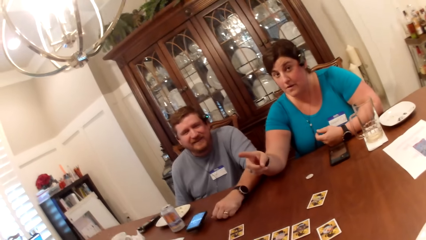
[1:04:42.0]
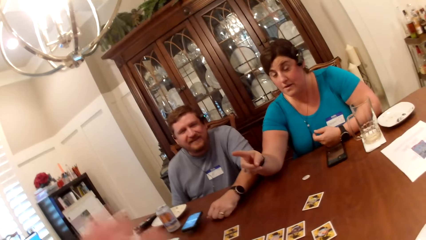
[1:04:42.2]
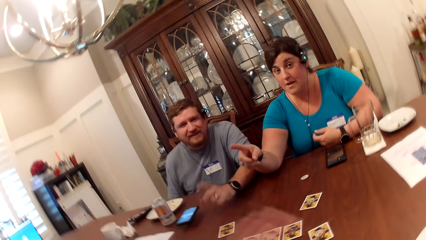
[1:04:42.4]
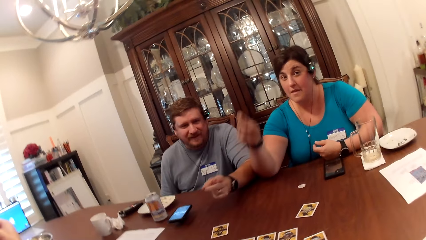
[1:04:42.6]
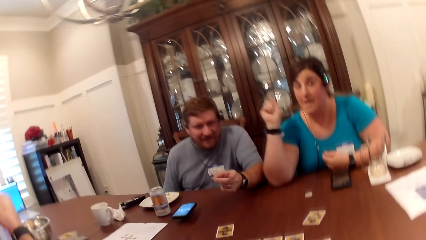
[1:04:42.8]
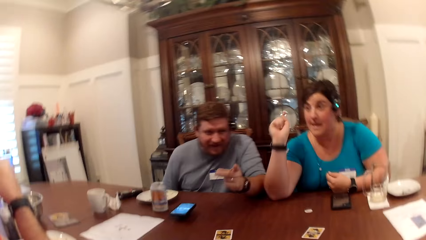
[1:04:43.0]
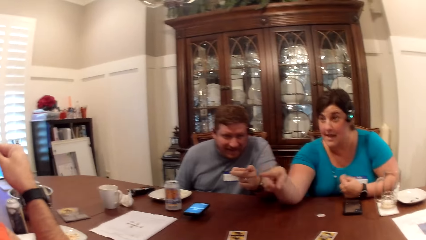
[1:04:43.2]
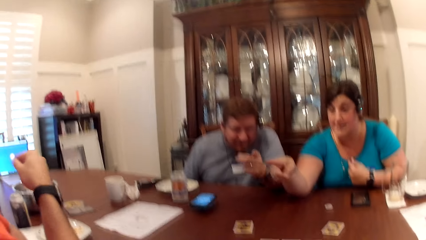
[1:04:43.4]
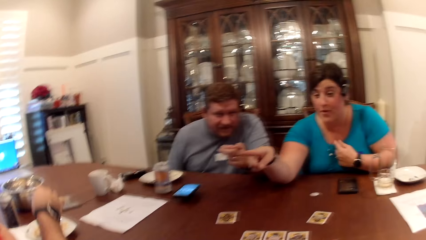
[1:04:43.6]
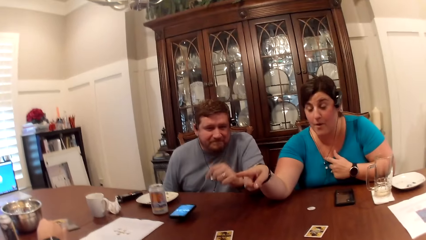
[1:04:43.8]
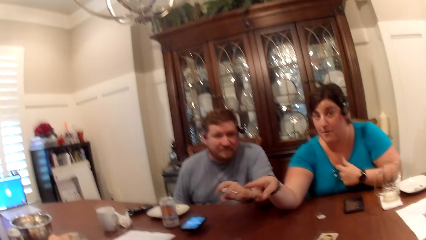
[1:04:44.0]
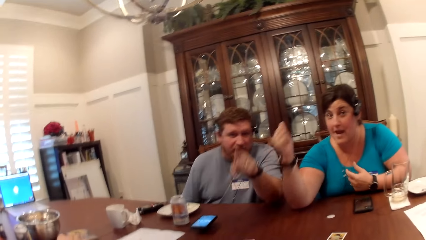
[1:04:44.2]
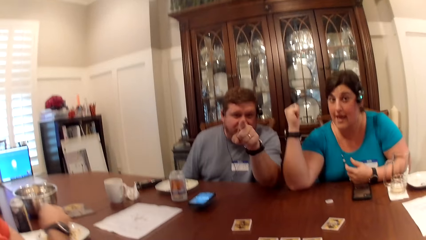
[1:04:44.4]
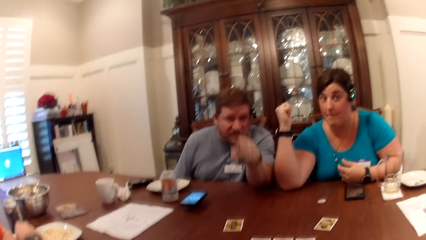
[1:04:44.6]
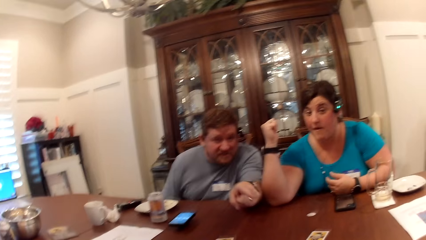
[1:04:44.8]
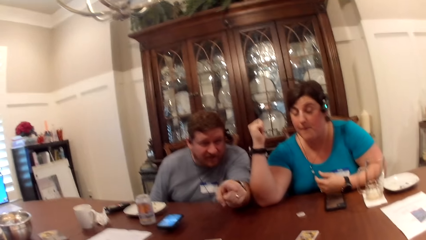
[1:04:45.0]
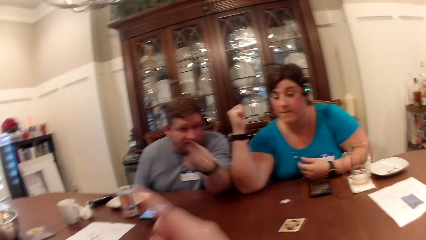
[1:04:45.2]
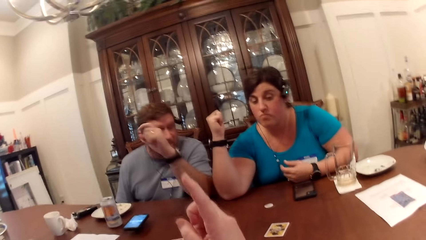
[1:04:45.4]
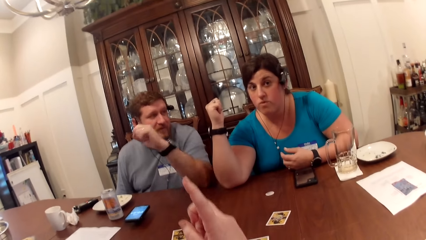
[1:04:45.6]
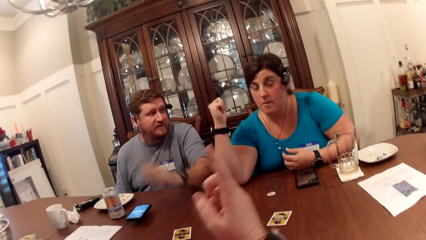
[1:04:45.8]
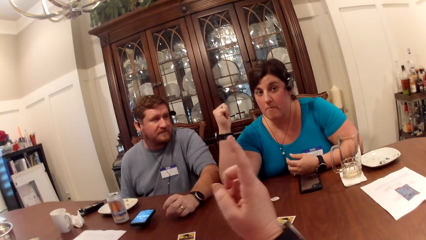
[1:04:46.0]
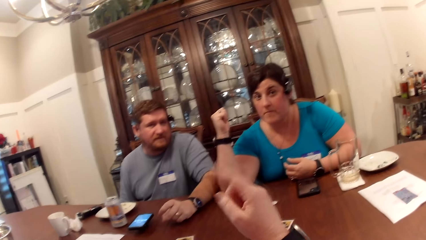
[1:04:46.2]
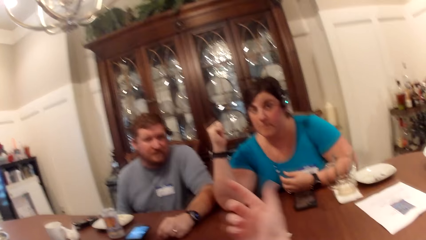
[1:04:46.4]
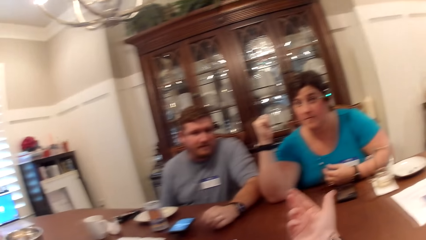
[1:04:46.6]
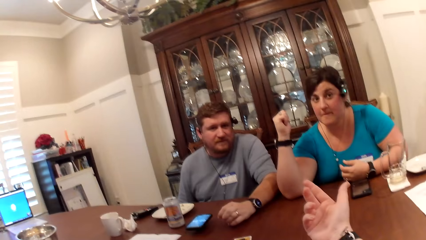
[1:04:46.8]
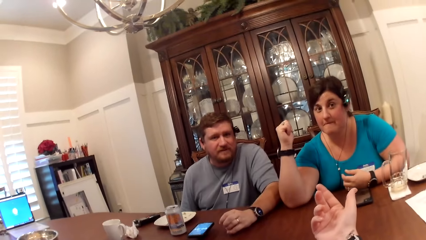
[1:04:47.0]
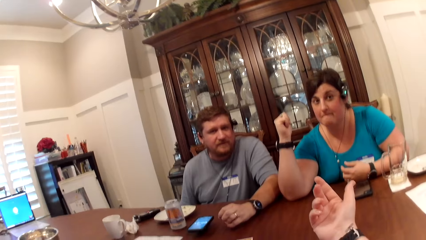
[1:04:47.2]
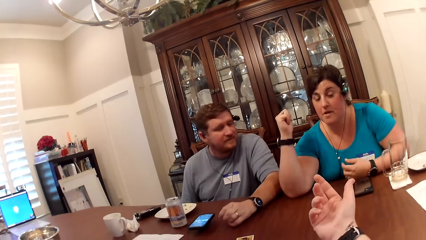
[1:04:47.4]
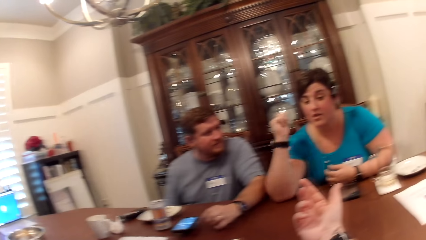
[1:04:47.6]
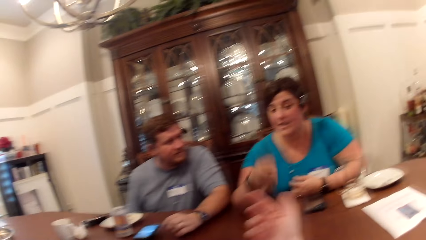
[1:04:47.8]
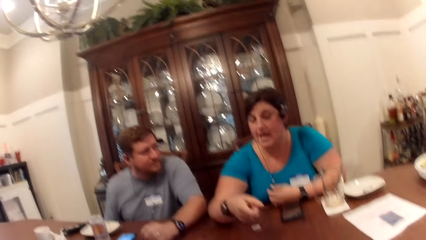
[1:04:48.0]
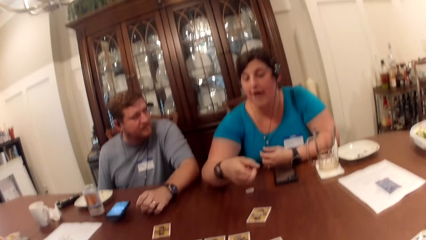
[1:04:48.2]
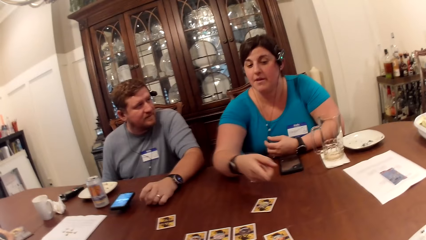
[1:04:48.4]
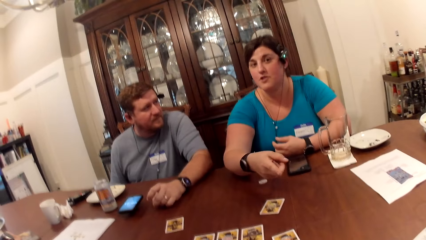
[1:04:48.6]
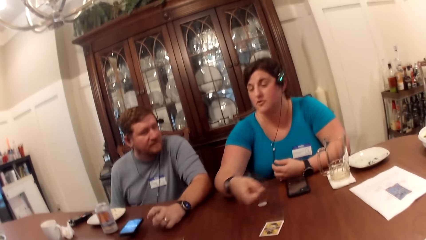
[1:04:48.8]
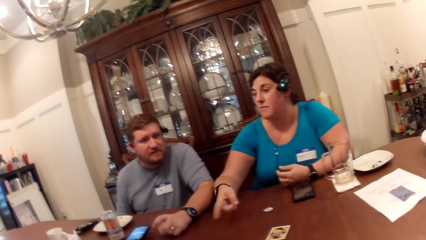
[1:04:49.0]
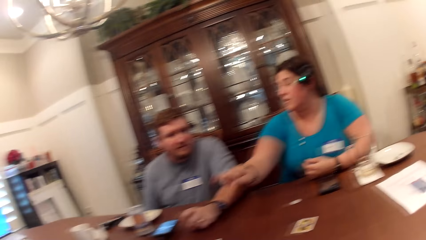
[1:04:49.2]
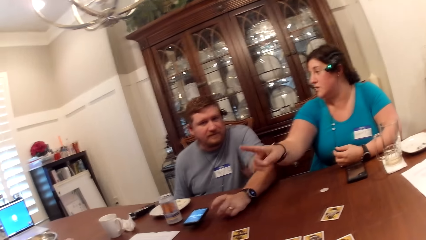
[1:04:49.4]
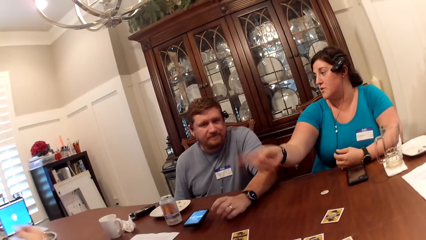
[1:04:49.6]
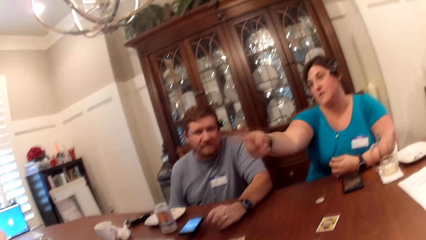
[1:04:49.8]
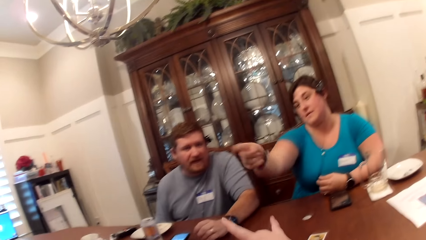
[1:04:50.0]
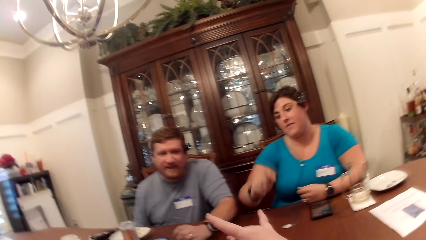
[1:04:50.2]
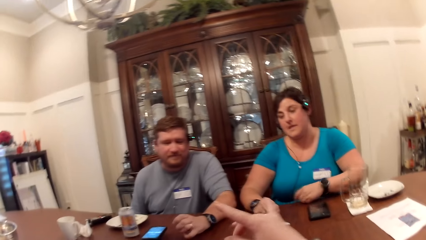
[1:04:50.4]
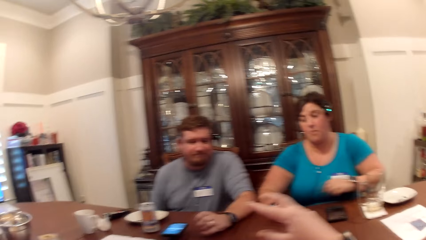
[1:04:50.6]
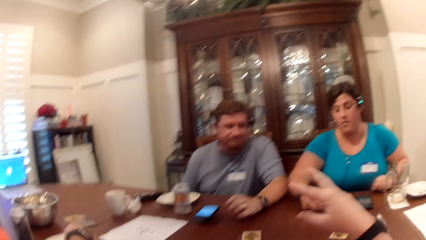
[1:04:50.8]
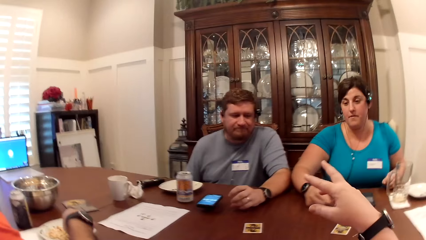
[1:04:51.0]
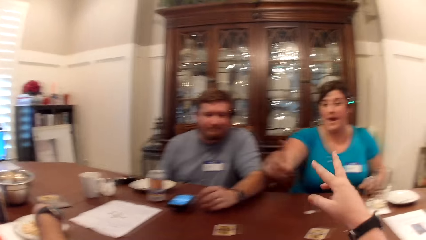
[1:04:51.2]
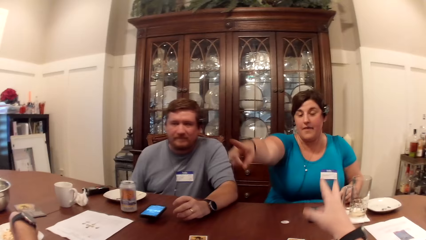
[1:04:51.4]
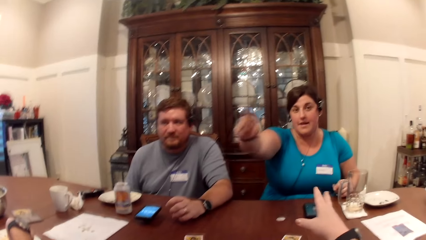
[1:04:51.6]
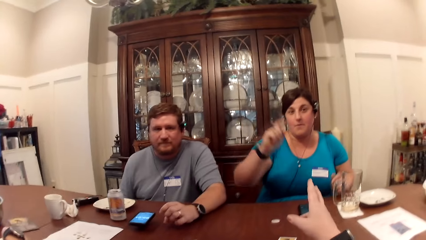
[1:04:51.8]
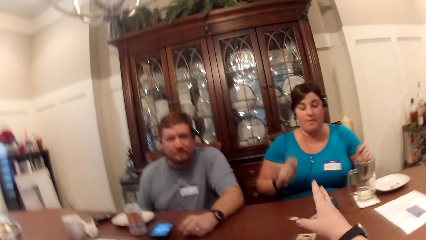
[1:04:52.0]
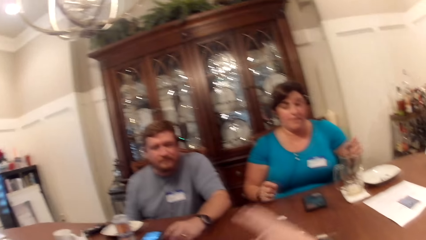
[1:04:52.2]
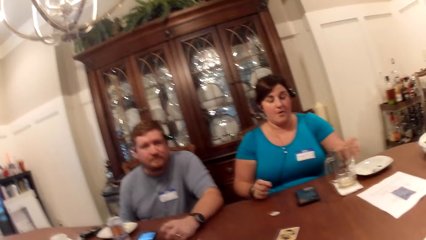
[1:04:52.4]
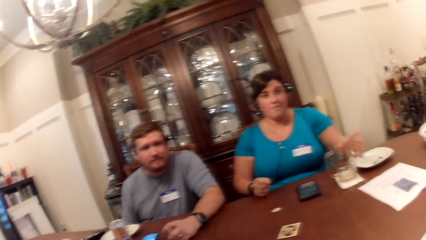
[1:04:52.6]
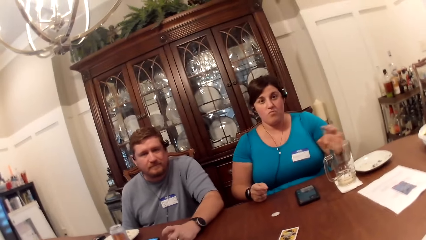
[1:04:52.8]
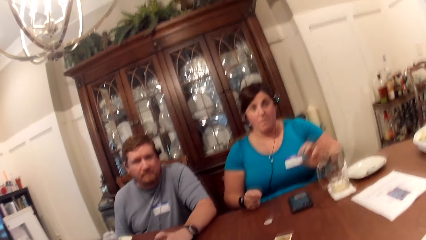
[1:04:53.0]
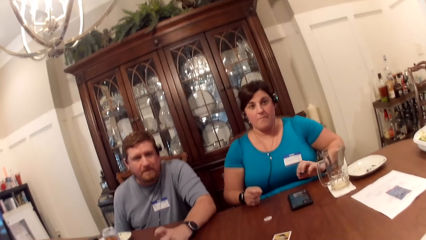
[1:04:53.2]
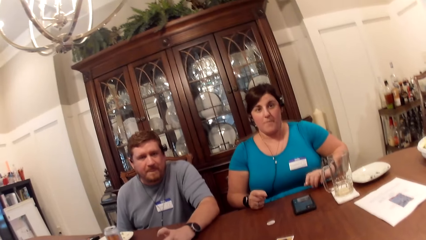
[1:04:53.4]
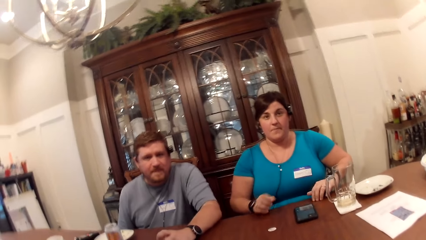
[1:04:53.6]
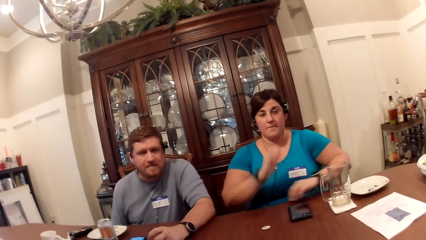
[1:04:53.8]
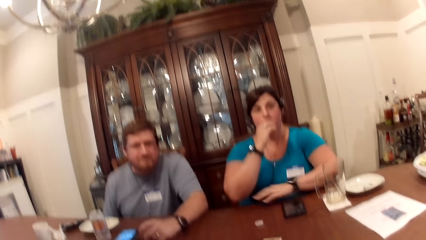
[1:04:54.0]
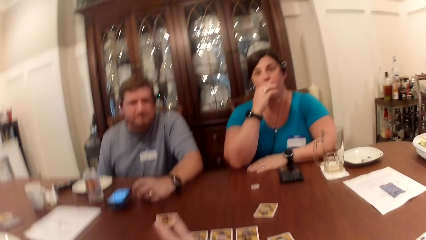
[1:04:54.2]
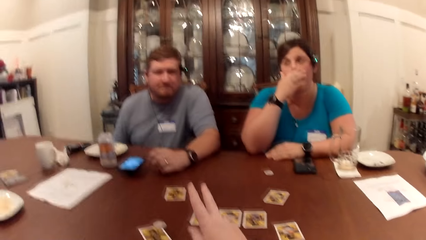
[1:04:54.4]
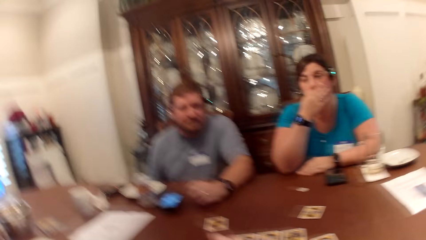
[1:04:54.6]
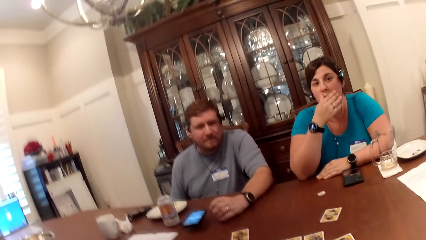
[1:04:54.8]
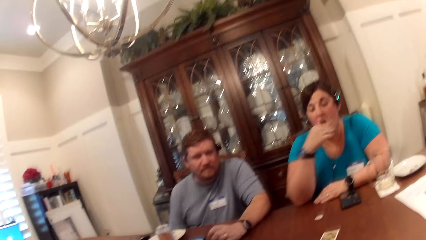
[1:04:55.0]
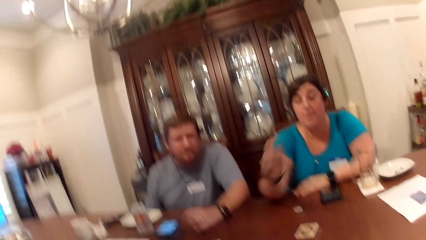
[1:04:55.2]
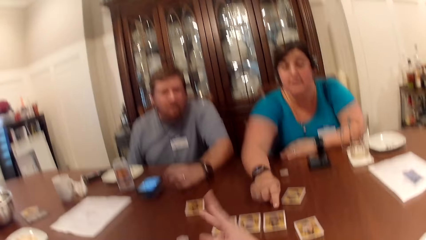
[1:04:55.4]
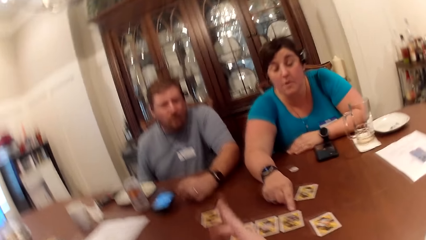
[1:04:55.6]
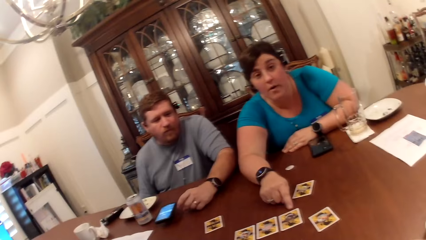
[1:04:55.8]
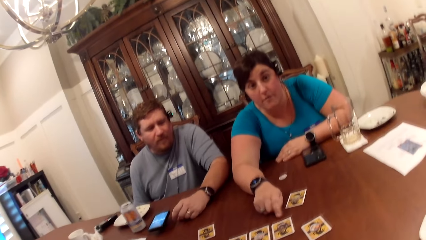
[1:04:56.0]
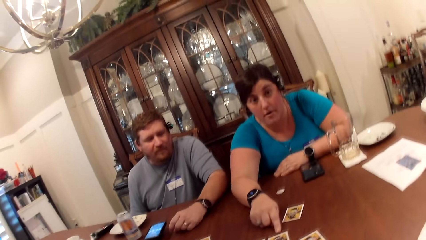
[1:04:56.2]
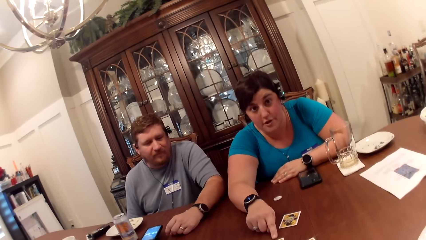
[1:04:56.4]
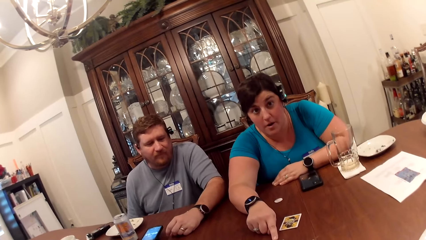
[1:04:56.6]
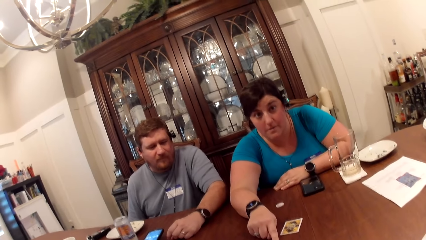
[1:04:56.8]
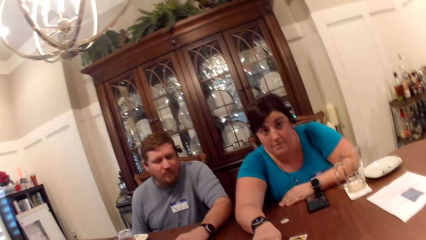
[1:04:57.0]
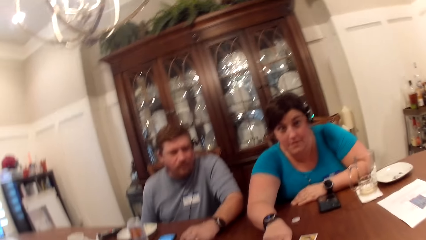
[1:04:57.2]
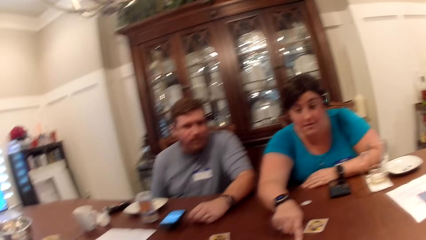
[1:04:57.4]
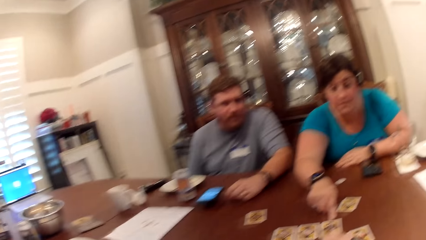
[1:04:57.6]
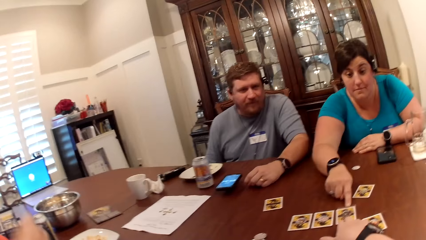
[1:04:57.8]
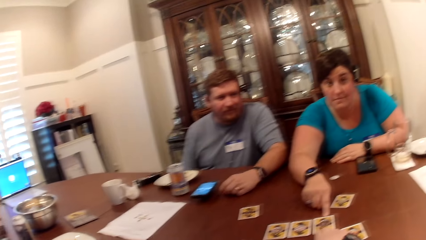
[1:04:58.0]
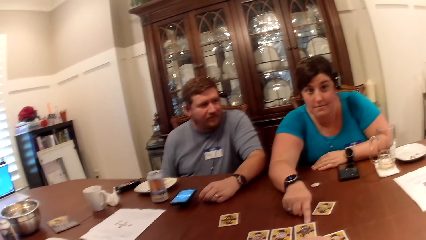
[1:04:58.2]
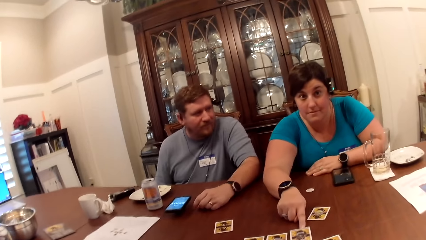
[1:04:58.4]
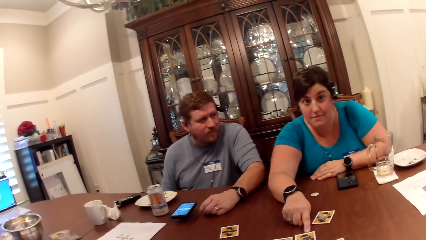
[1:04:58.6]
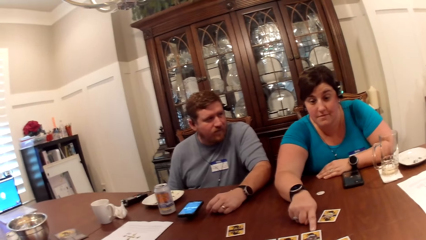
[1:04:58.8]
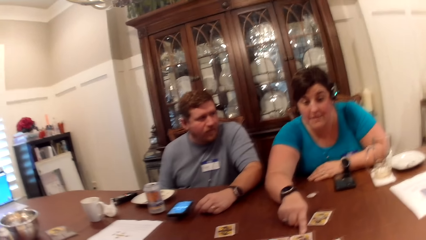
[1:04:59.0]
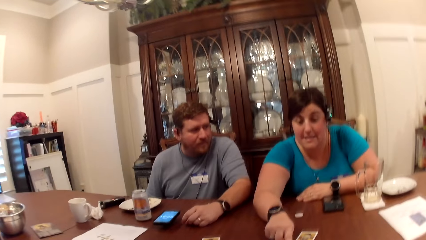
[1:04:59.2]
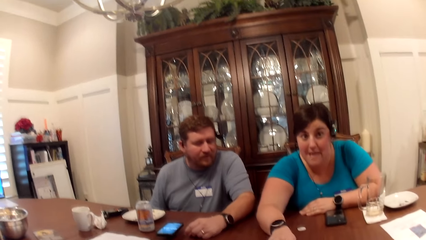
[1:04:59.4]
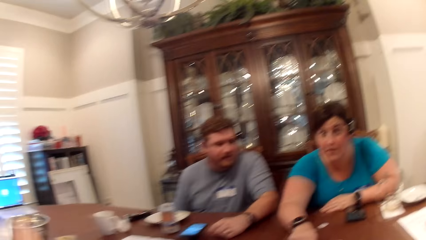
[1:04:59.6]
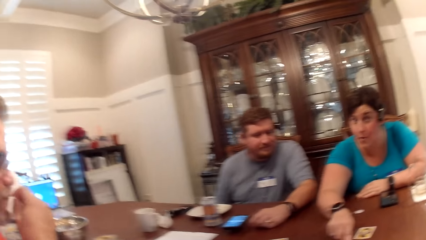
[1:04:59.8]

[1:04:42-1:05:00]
The camera wearer converses with a woman and a man.
